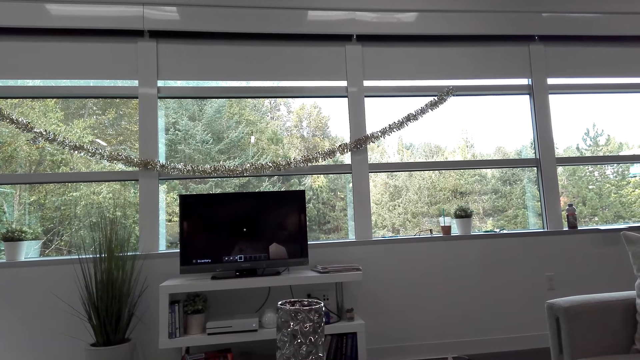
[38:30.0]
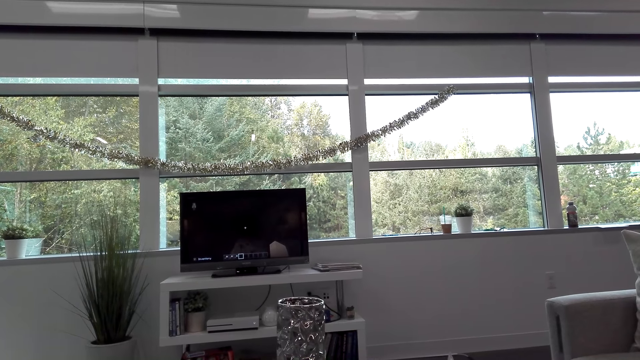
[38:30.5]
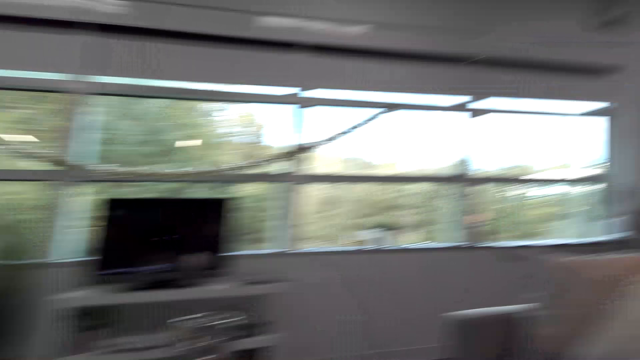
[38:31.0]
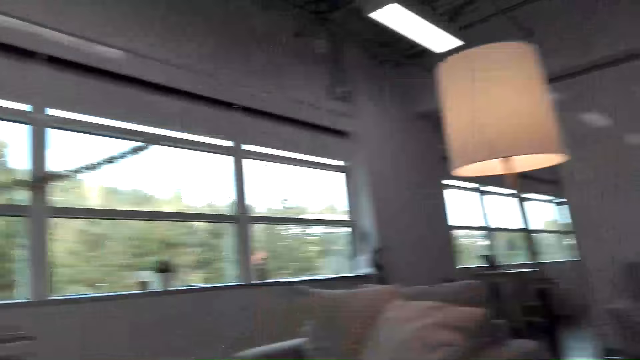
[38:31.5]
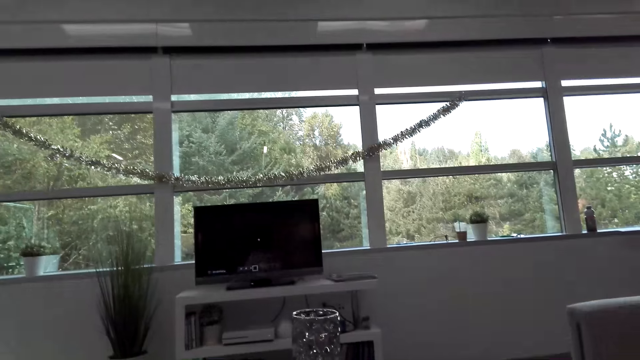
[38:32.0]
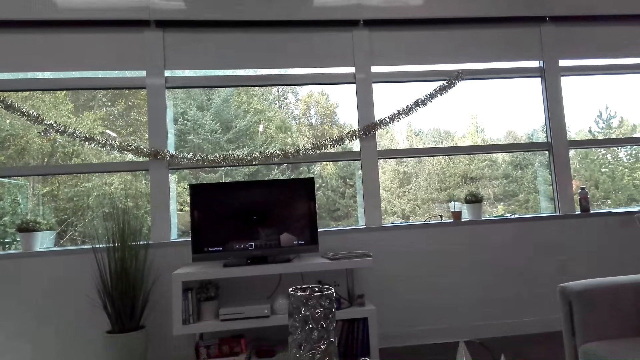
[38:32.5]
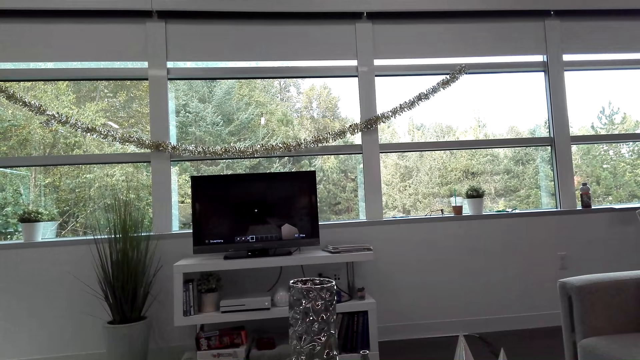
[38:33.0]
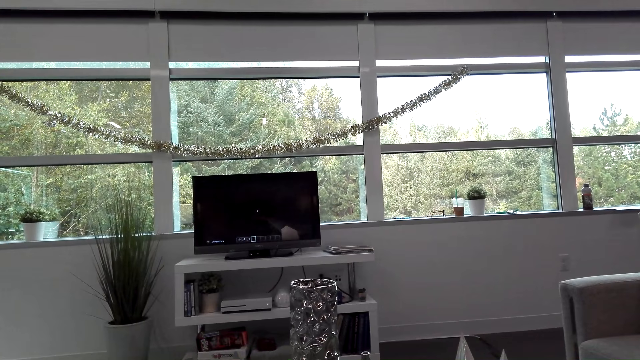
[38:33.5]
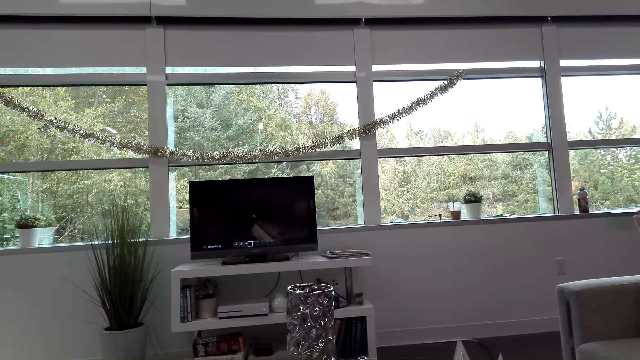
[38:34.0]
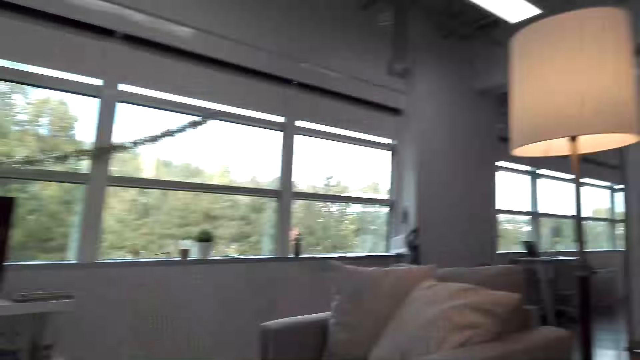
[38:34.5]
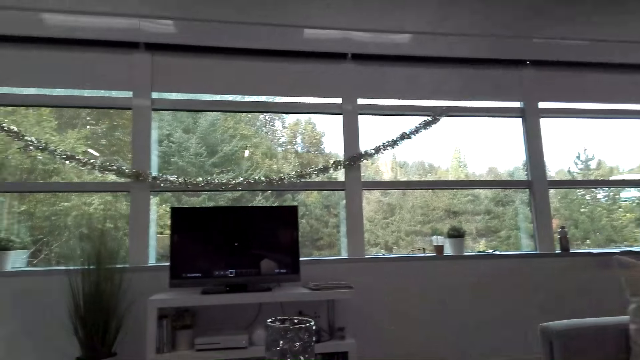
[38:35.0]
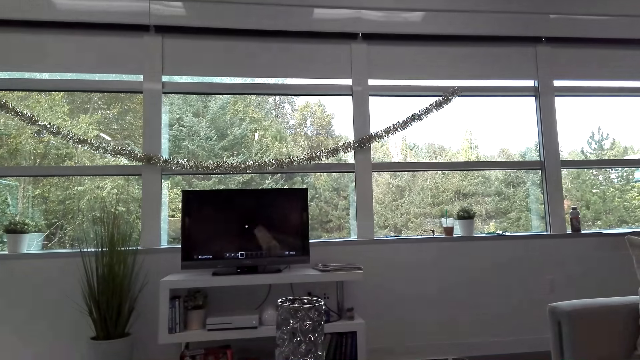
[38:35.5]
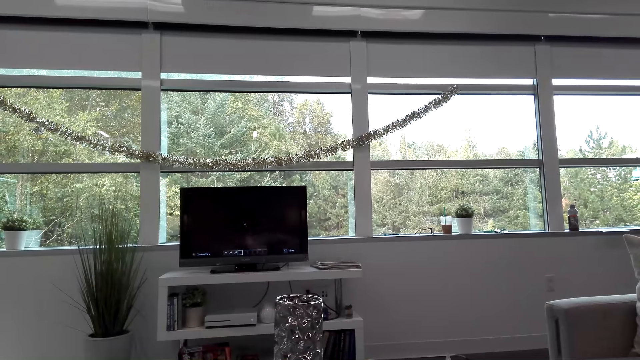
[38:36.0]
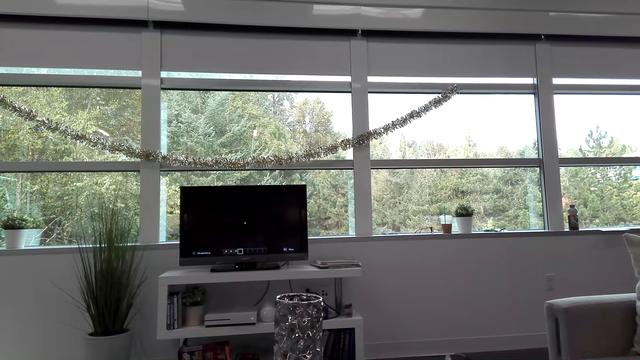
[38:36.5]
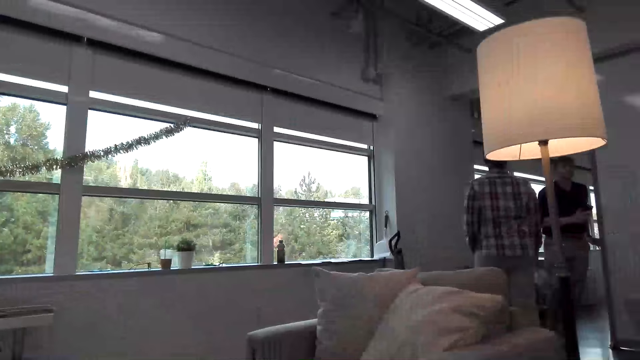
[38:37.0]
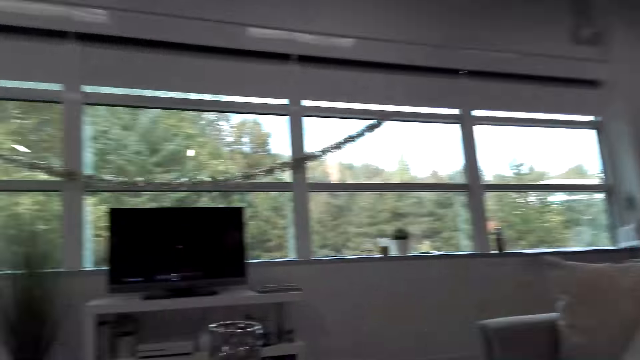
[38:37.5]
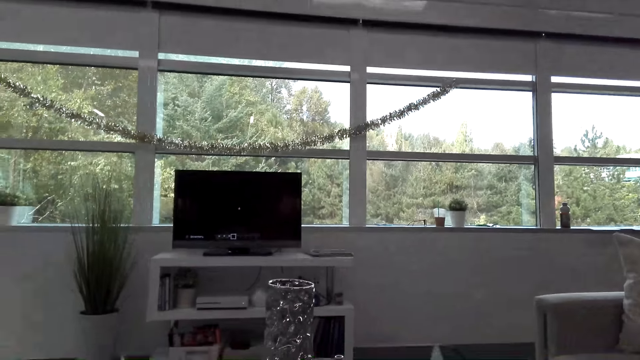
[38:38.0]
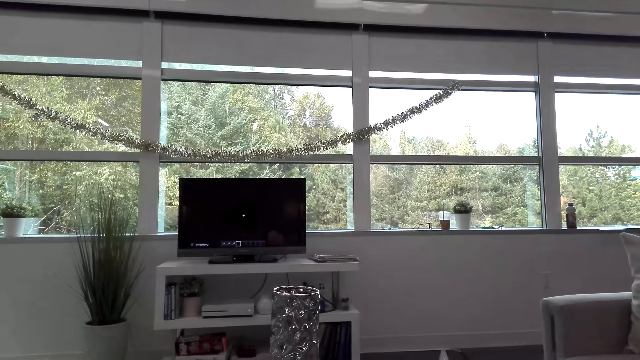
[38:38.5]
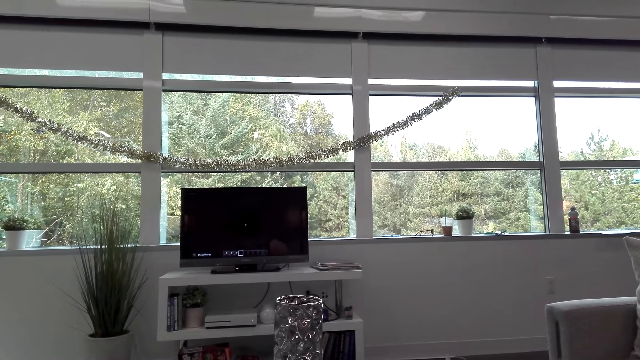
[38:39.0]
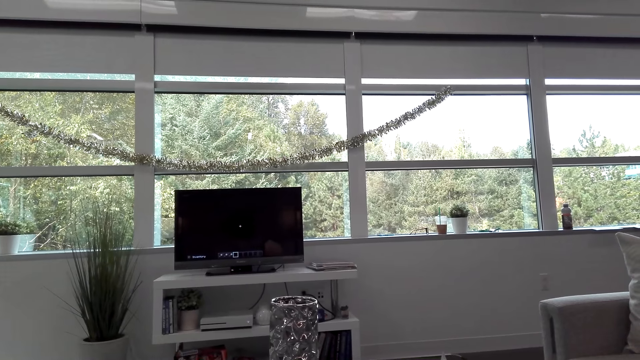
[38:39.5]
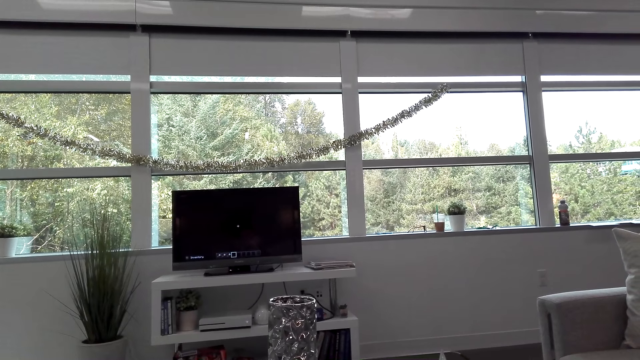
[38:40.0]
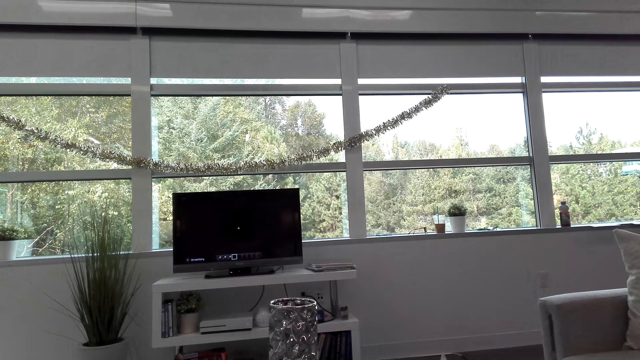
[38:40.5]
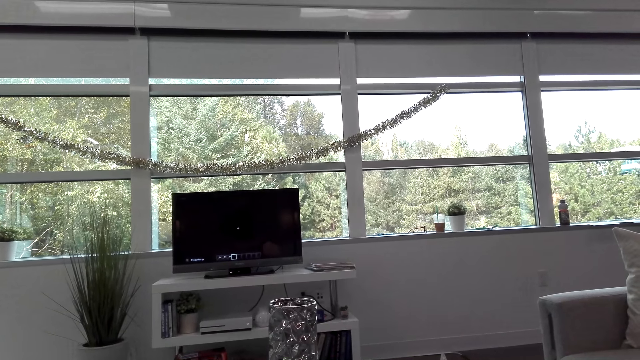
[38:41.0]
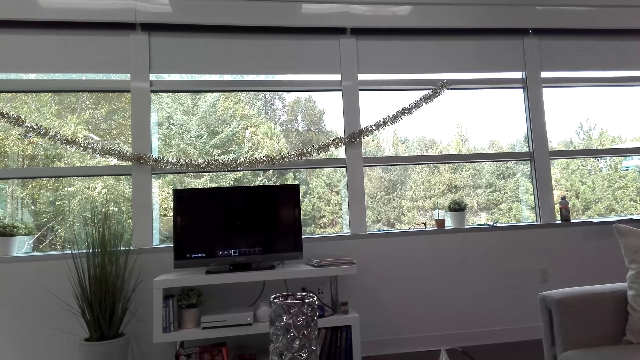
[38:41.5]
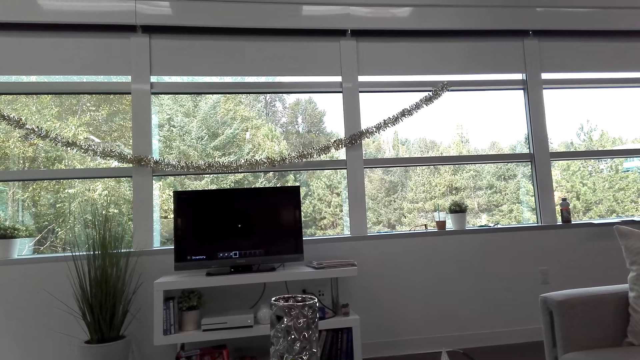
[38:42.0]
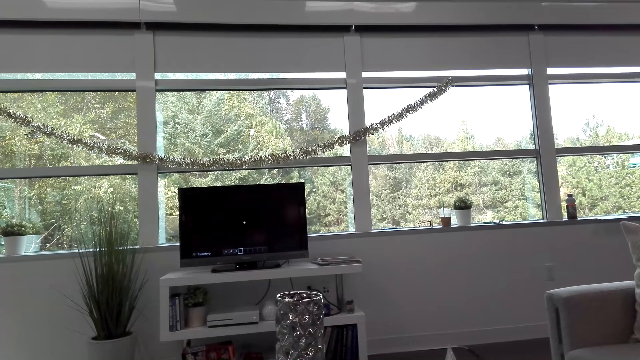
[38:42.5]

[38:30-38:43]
The camera wearer looks around. A man stands on the other side. Another man stands on the other side.

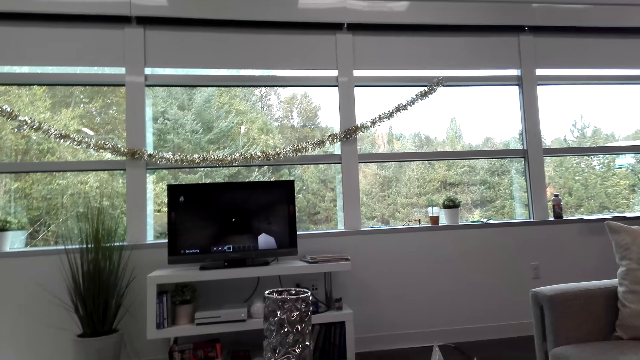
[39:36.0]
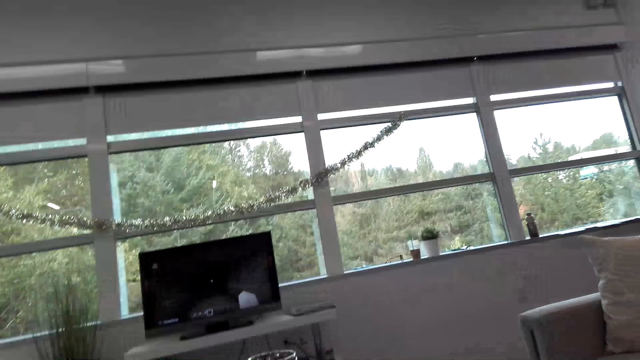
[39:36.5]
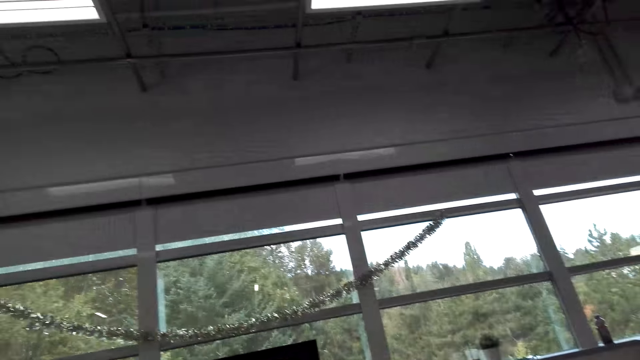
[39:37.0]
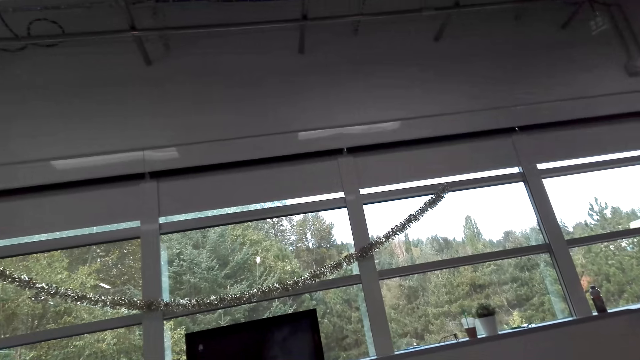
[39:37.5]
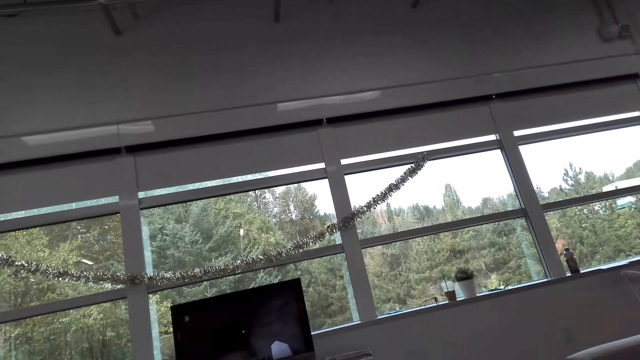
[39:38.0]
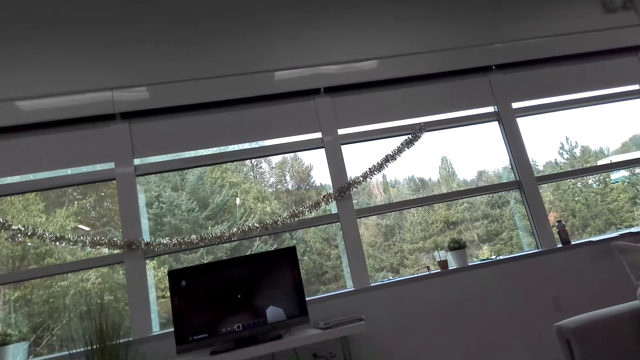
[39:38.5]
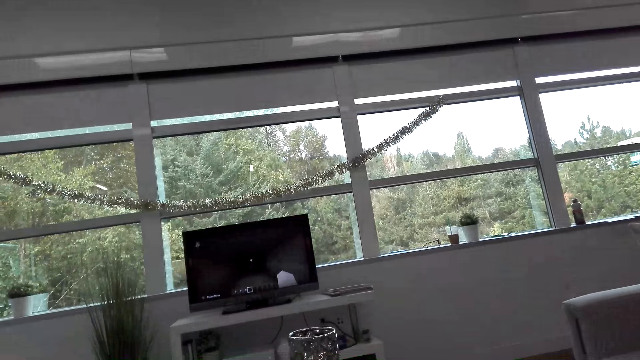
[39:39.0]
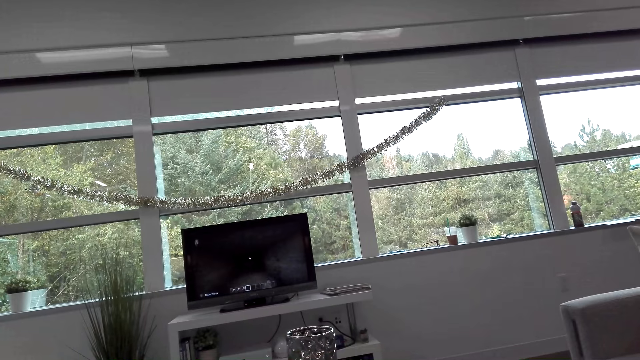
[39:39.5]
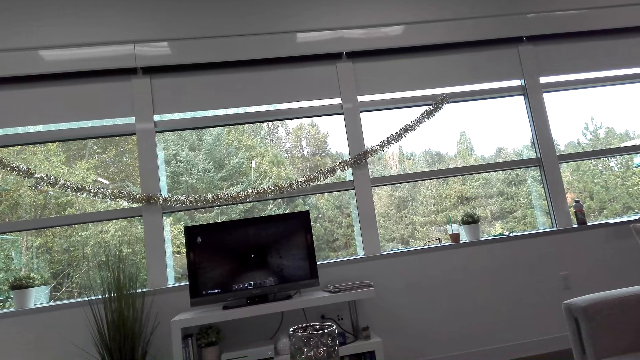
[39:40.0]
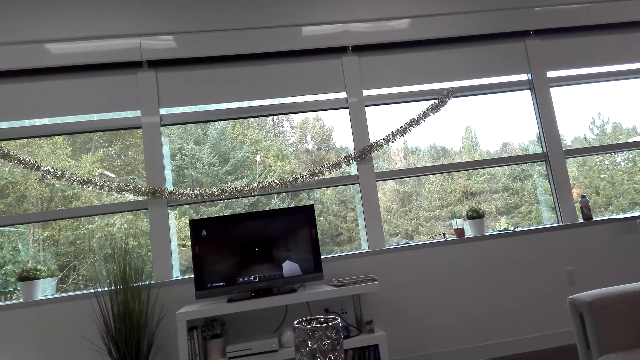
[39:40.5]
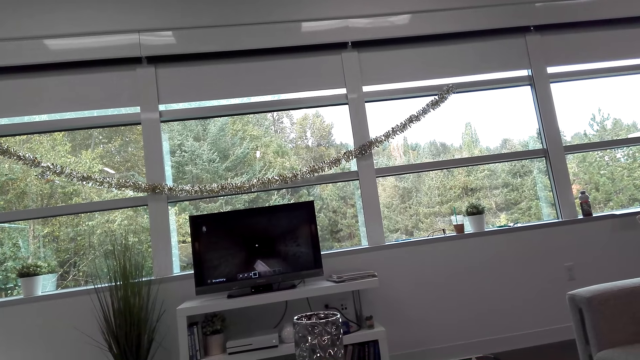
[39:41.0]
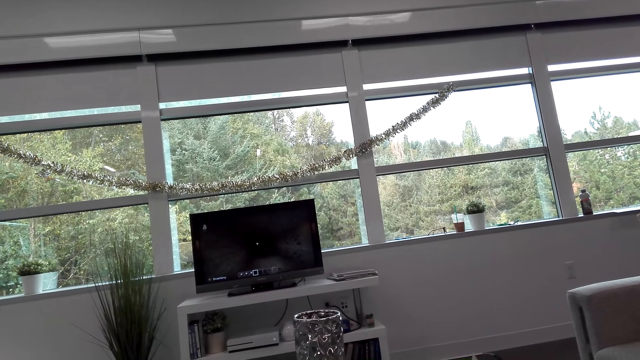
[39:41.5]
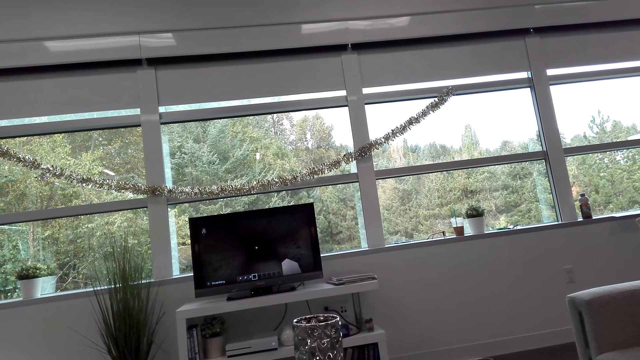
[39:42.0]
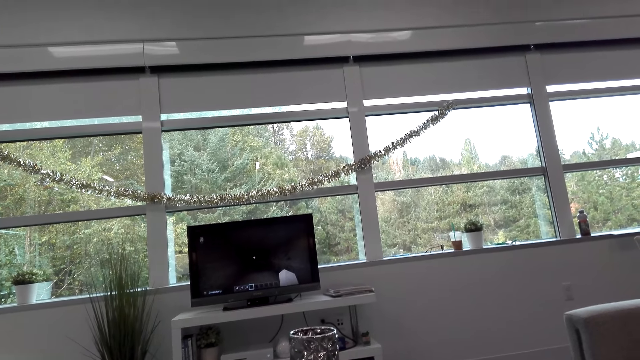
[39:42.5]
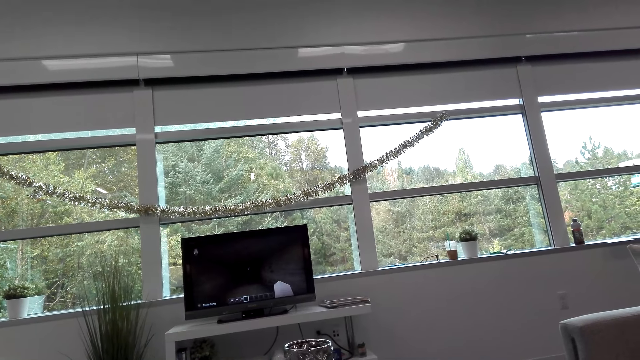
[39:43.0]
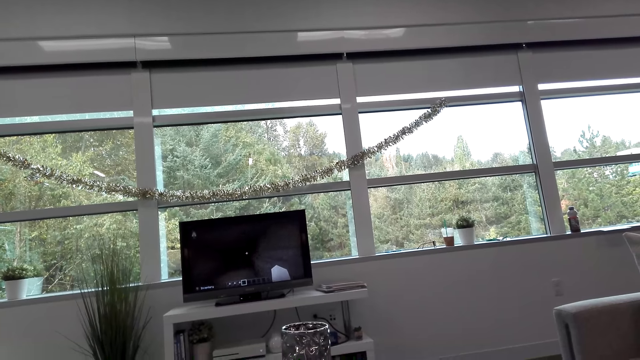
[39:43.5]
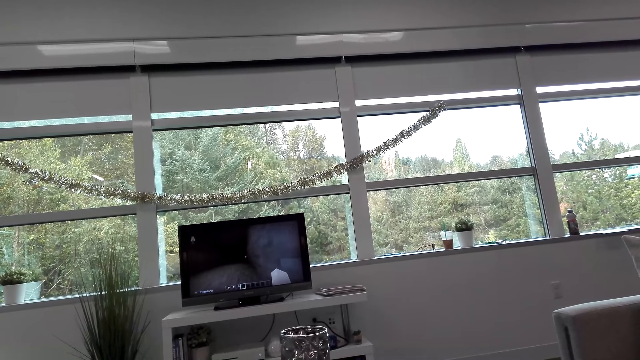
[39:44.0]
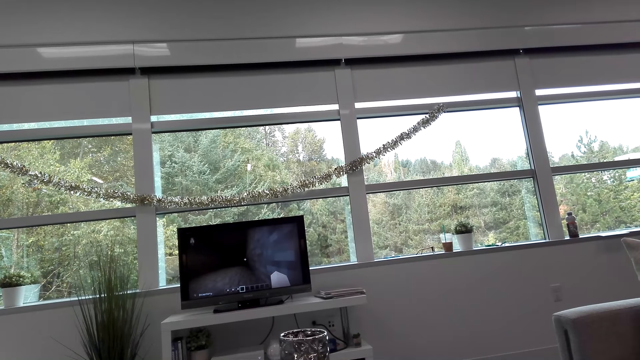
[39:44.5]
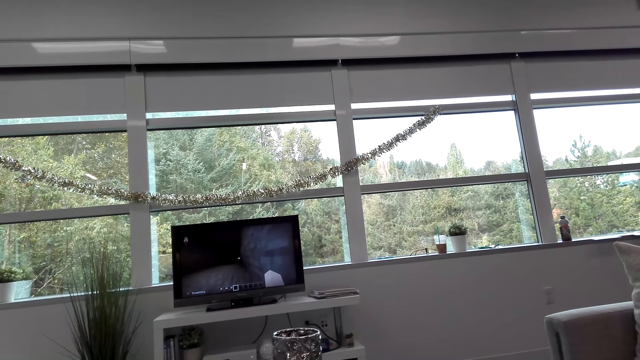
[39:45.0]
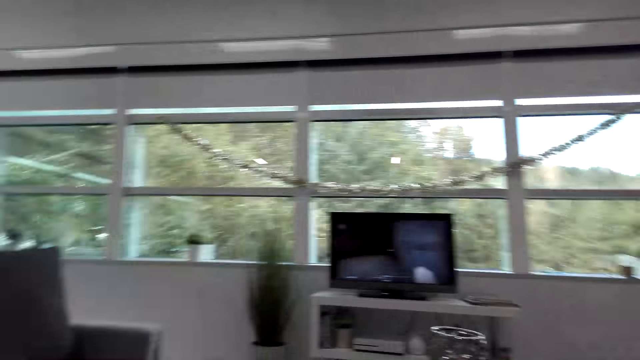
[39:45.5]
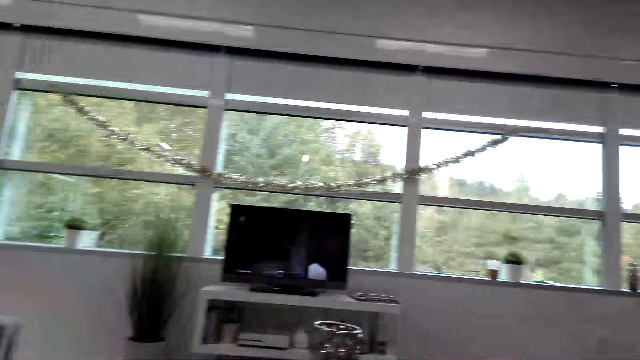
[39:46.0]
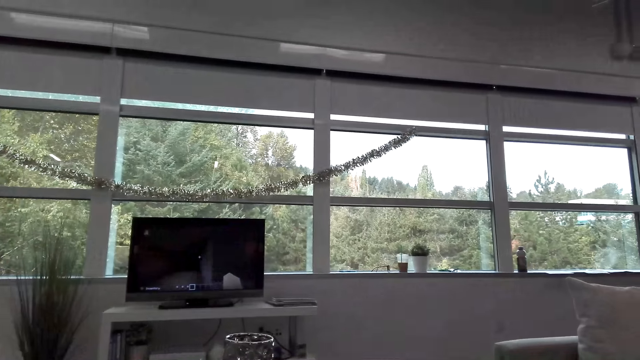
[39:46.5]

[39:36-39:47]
The camera wearer looks around.
